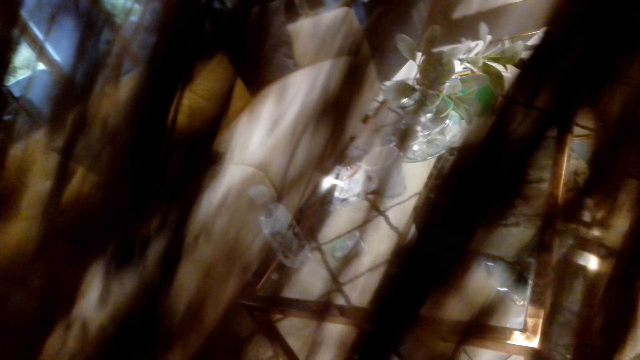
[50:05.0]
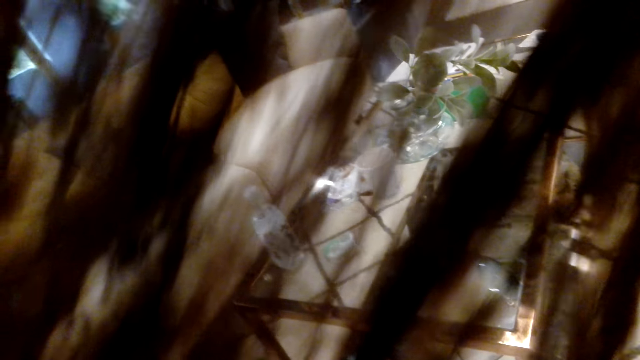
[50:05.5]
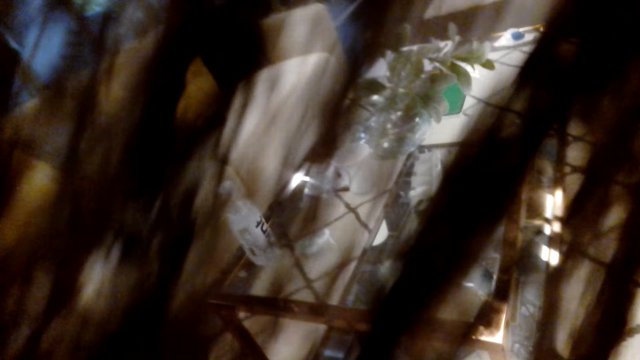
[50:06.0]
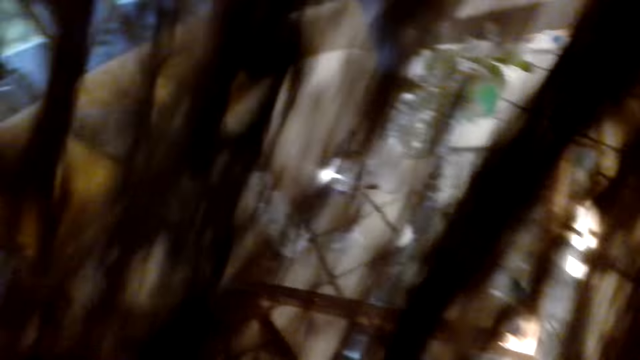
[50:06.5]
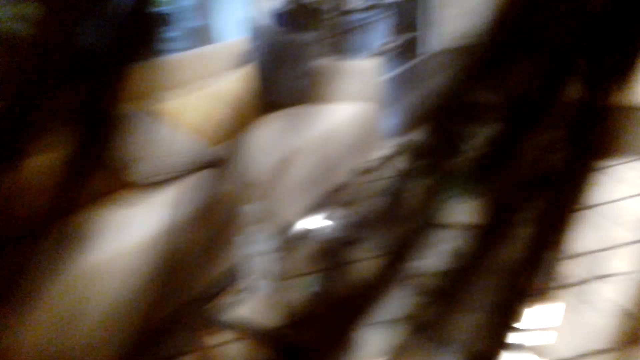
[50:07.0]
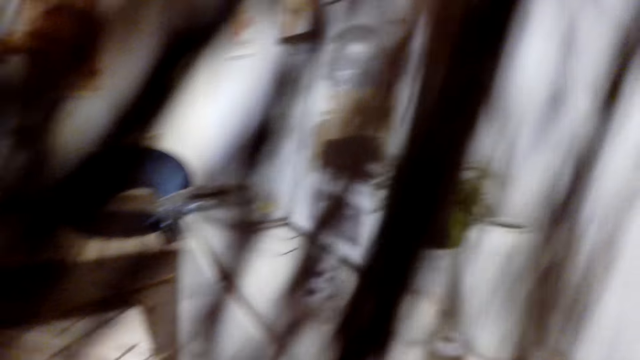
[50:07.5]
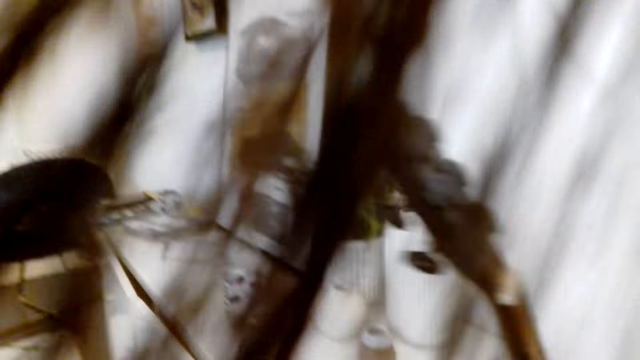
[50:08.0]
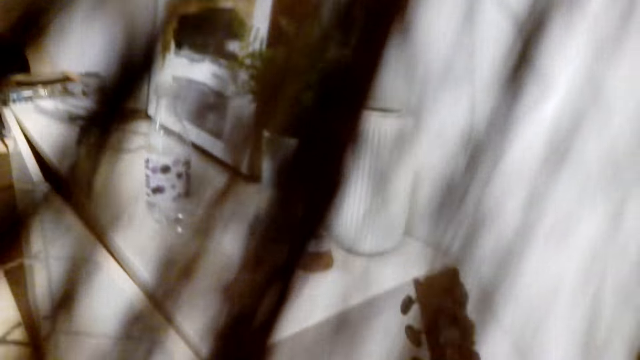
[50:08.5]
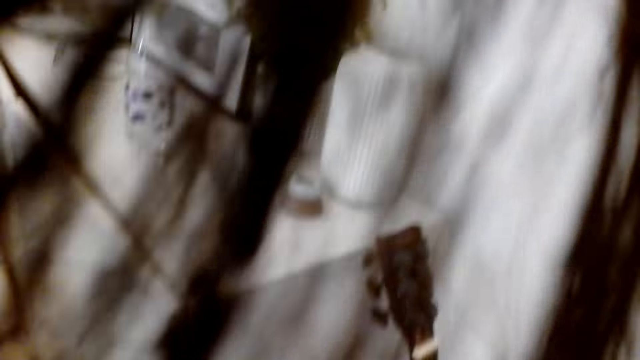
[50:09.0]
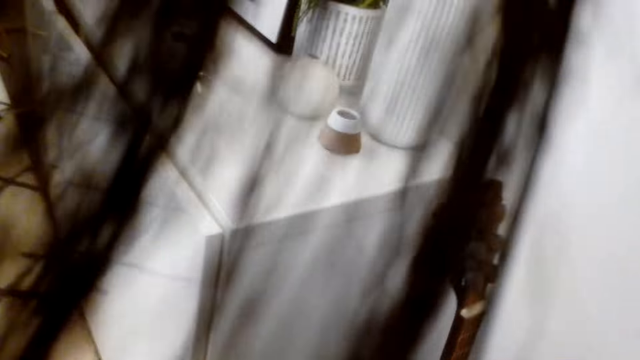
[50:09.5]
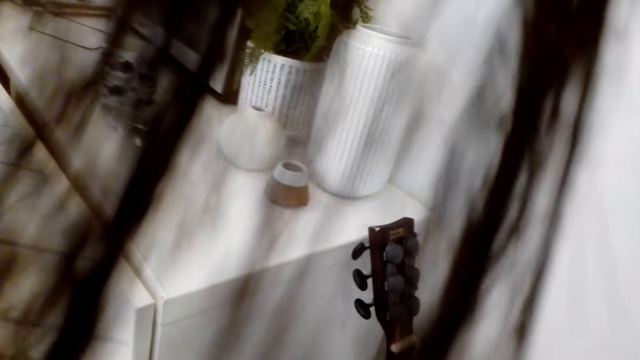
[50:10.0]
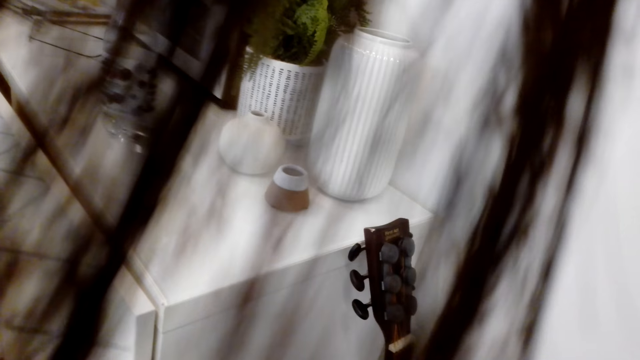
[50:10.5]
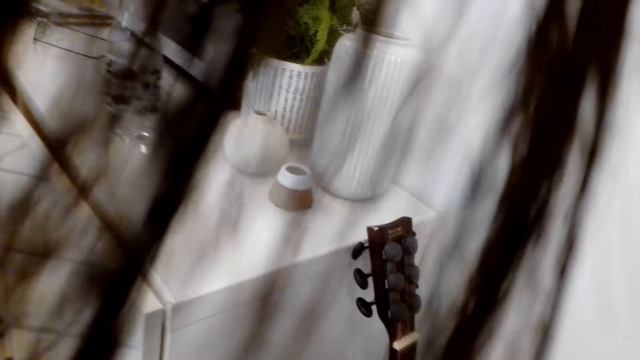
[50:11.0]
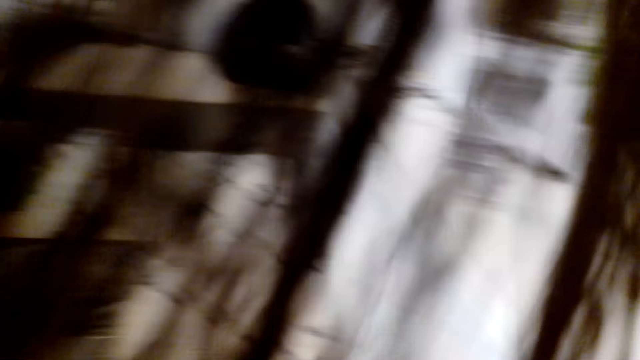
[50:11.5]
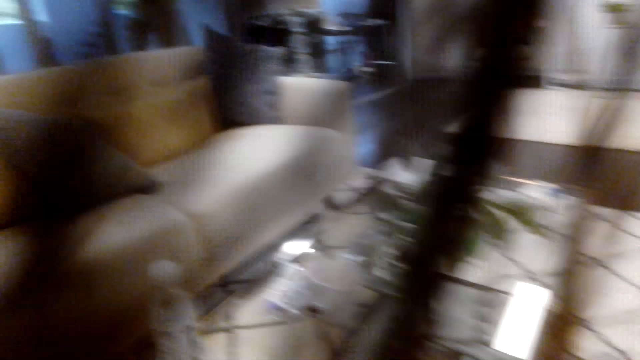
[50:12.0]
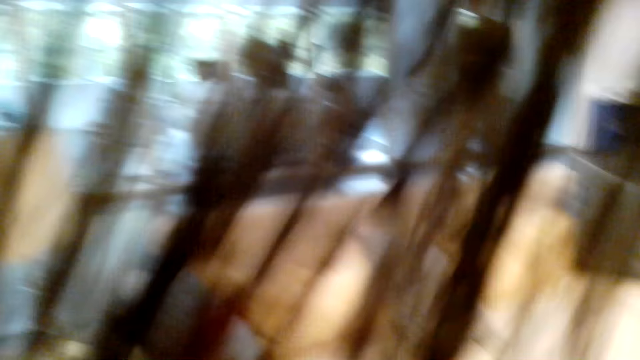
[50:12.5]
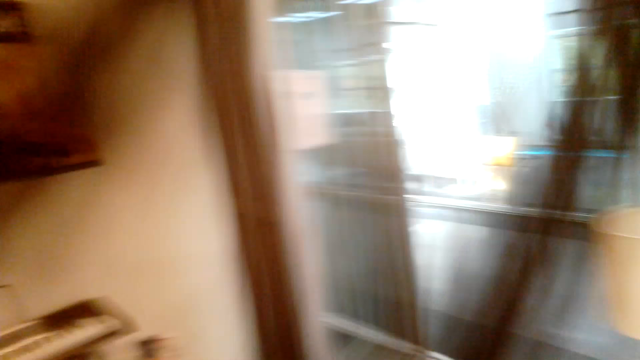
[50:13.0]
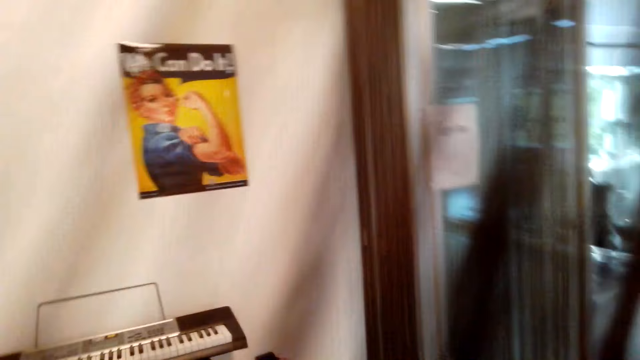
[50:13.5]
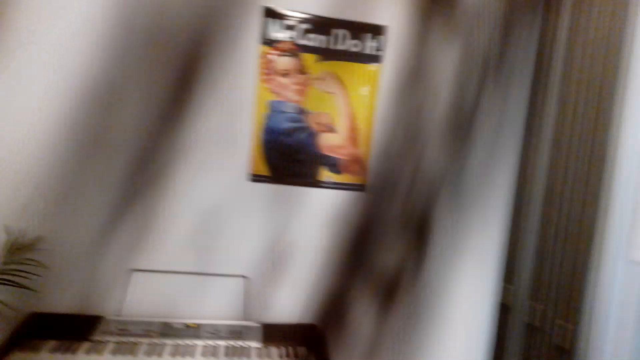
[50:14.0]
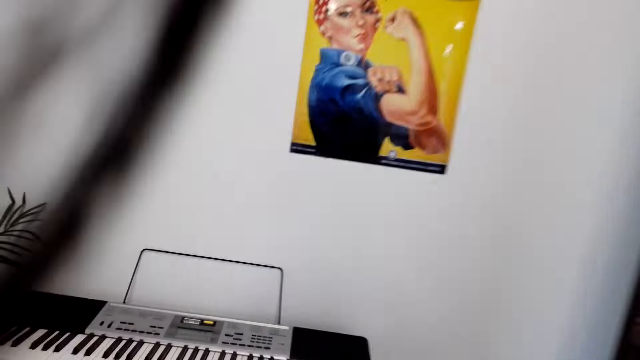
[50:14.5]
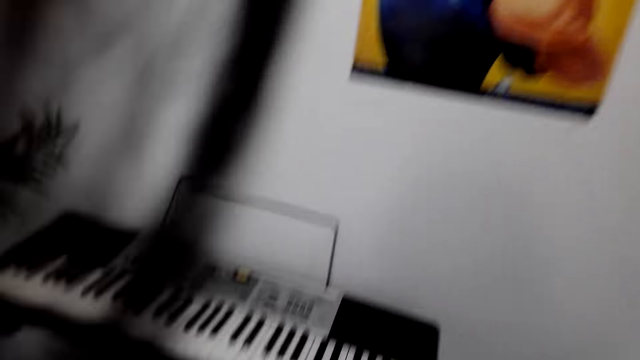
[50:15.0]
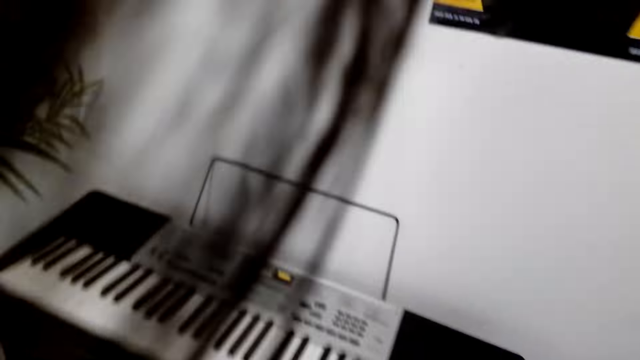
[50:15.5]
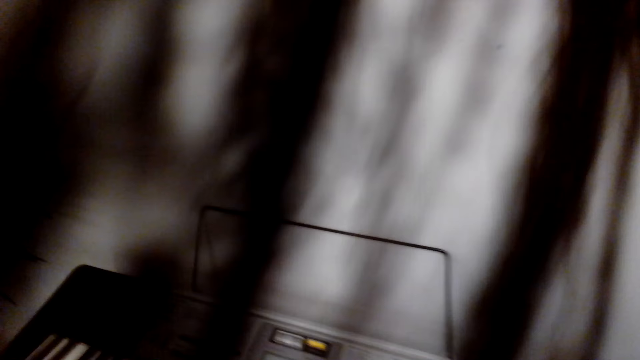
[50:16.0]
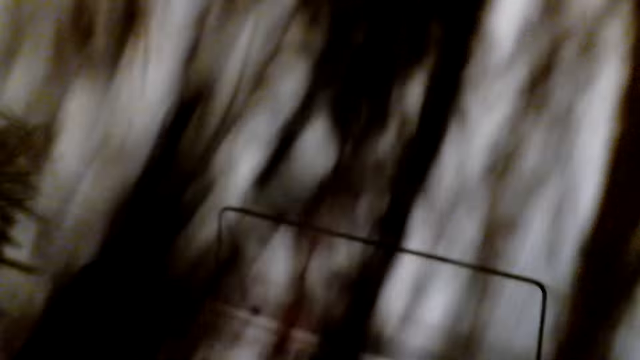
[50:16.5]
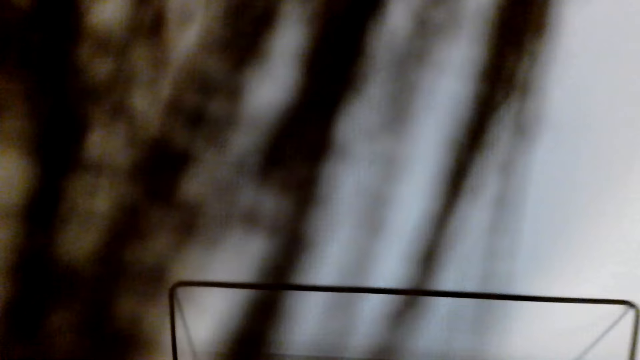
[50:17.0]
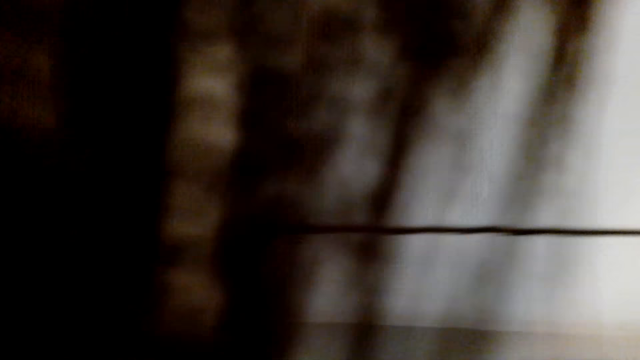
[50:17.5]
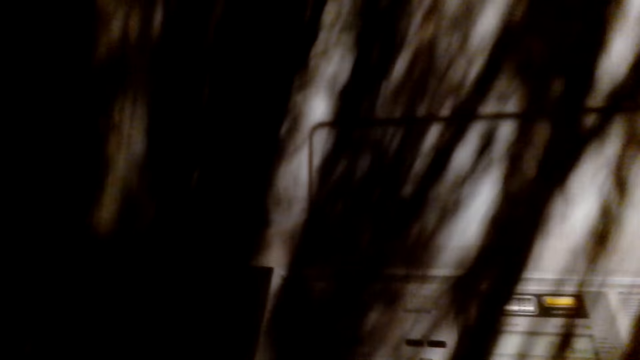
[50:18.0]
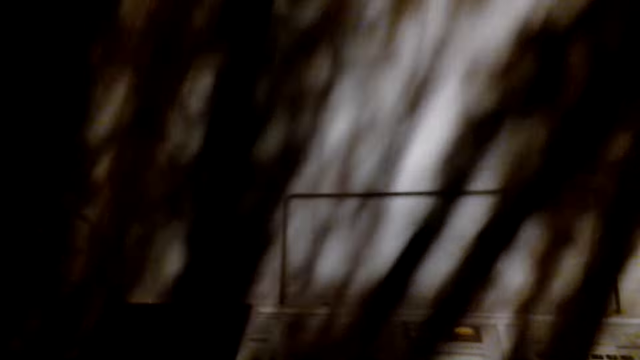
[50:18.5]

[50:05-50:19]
The camera wearer looks around. They put the guitar down. They stand up. They look around. They move to the piano. They walk around. They sit down.

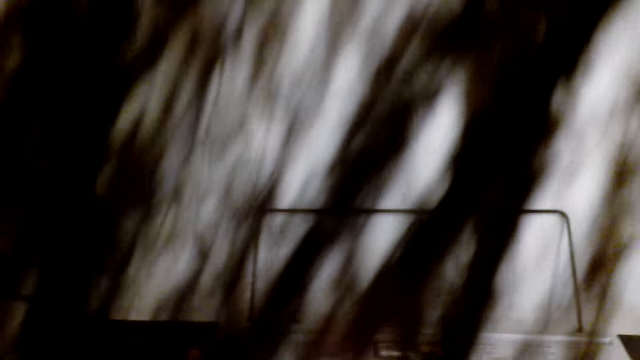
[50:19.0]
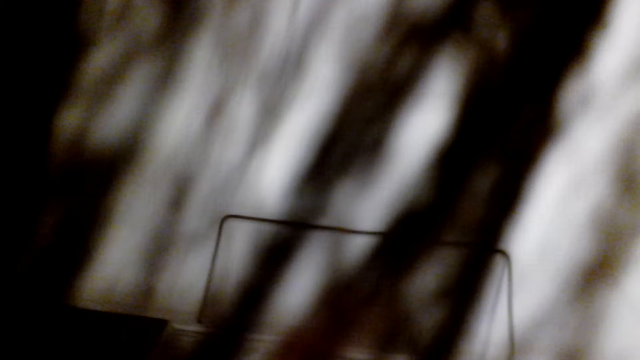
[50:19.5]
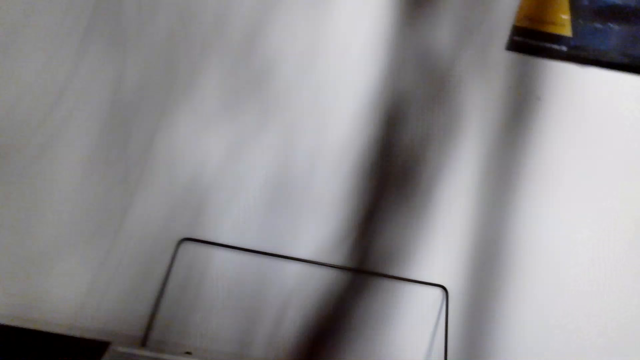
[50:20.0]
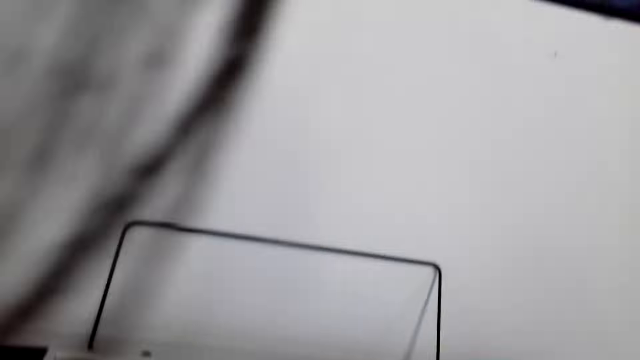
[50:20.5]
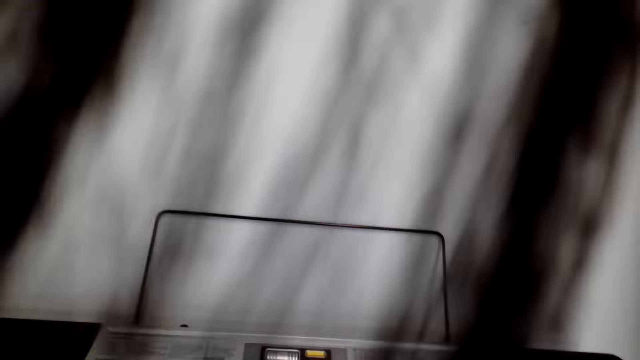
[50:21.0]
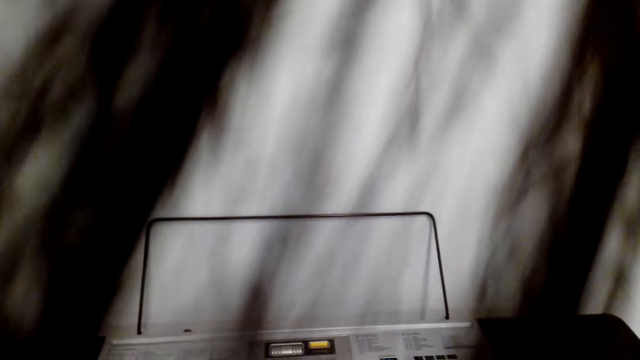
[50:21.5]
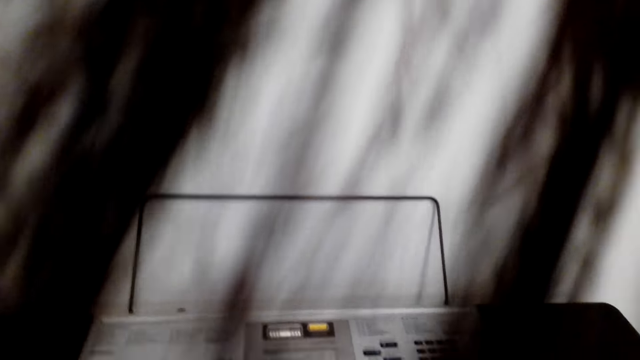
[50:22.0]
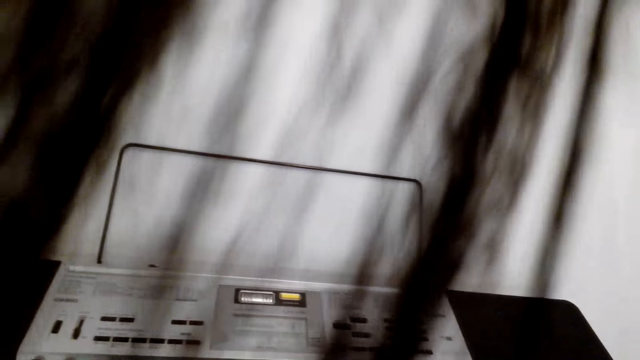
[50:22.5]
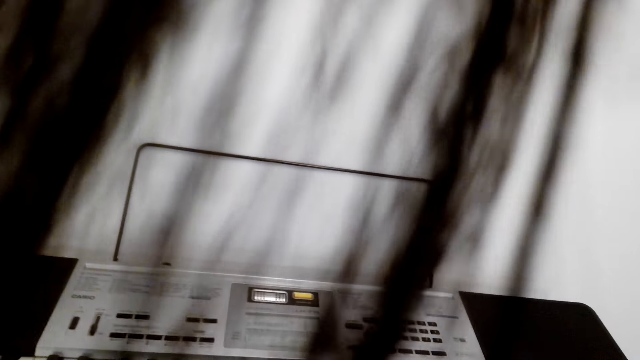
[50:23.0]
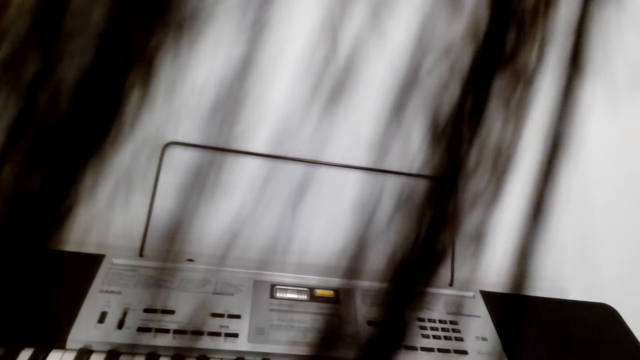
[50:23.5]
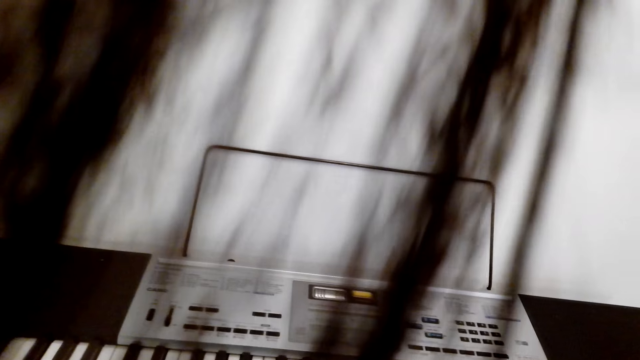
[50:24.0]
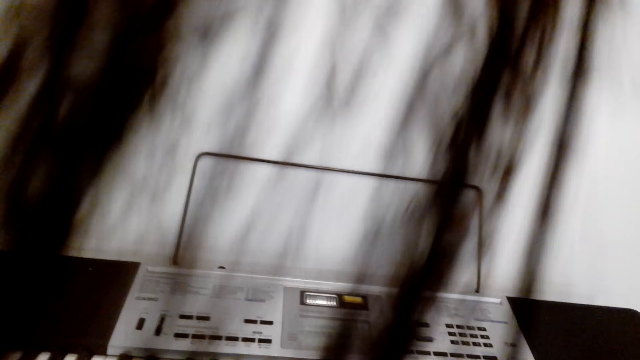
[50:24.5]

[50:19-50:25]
The camera wearer plays the piano or keyboard.
